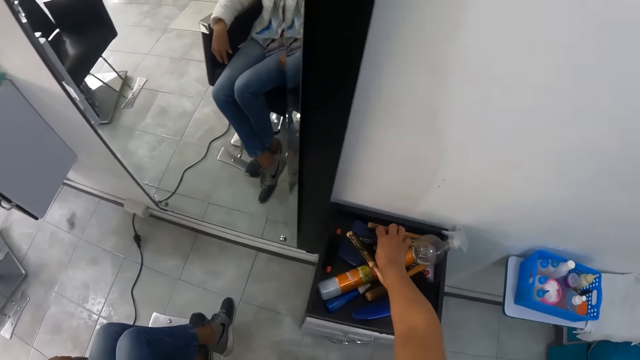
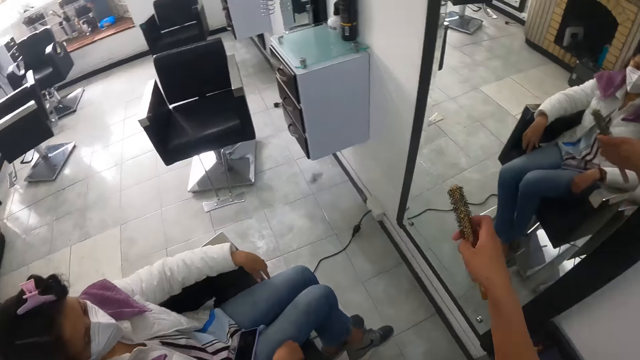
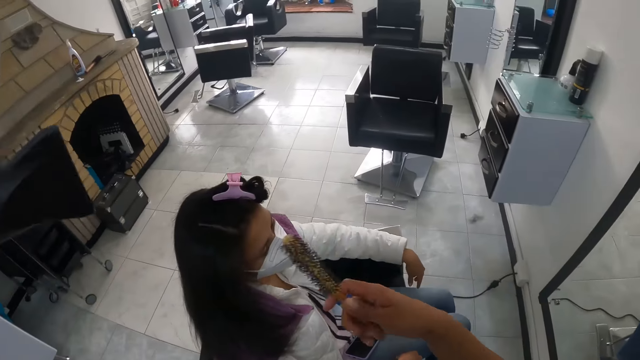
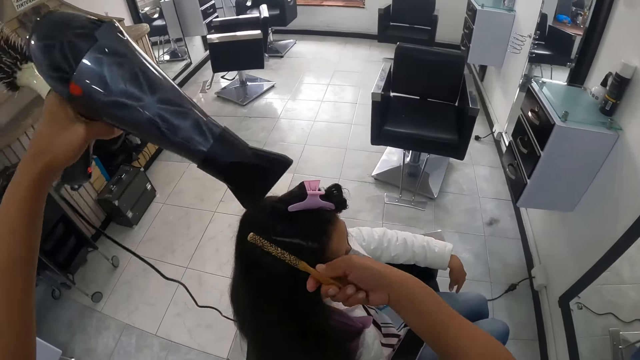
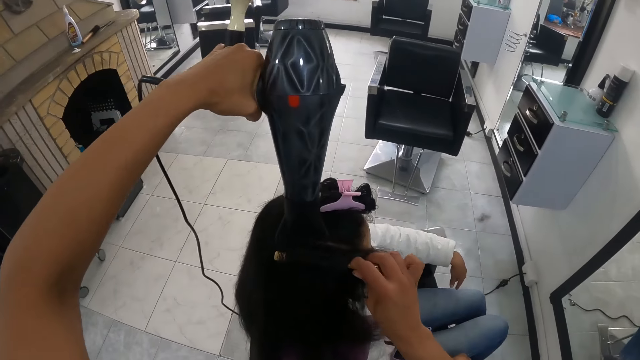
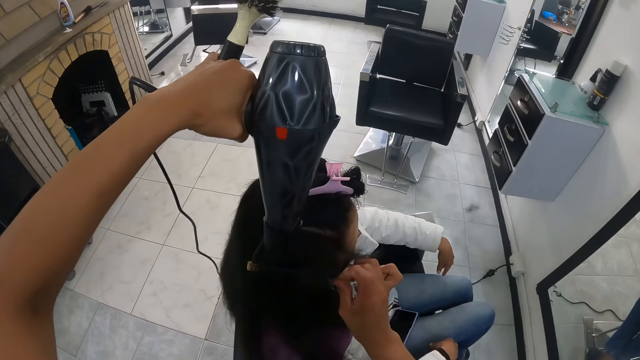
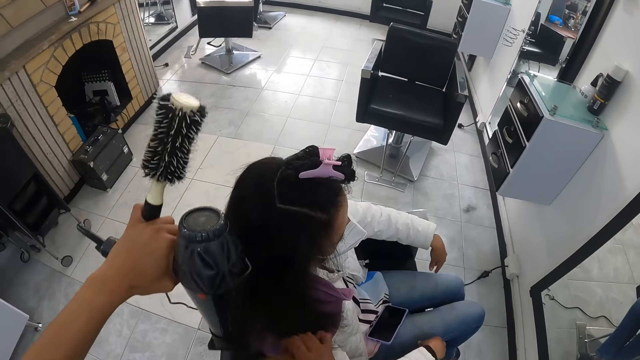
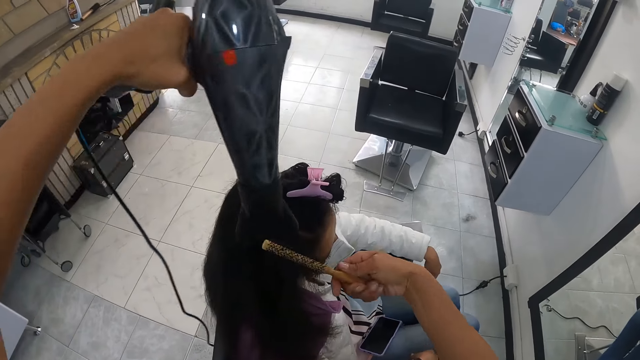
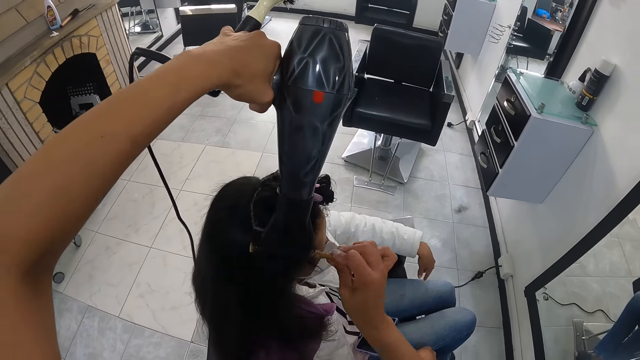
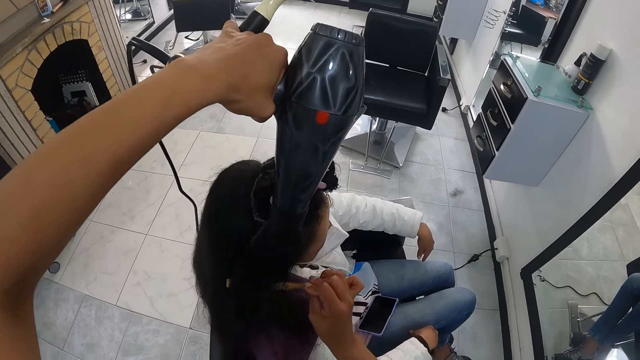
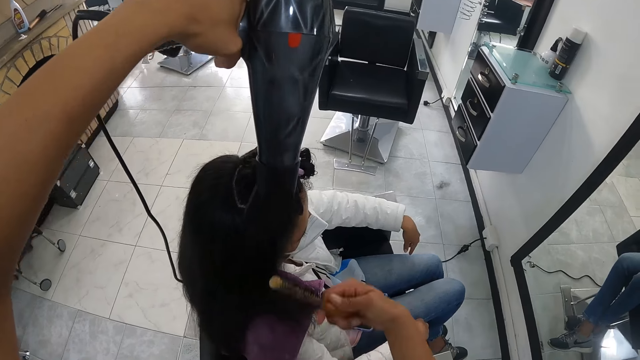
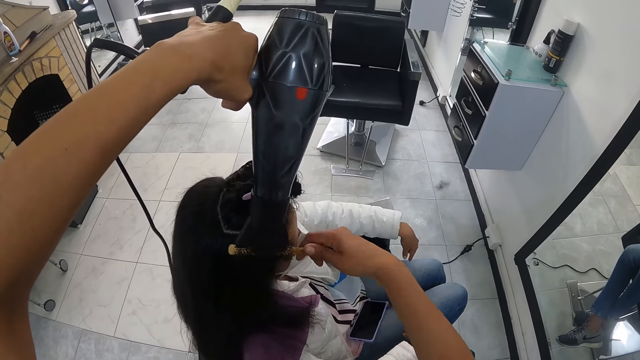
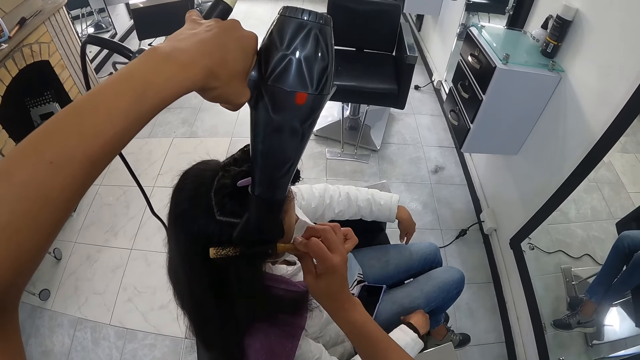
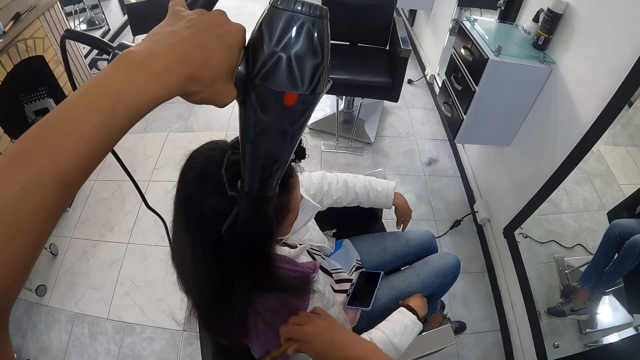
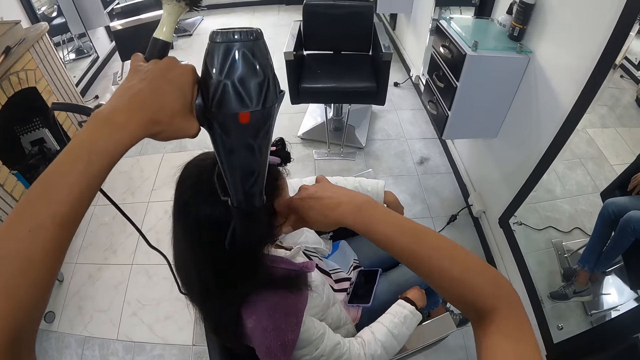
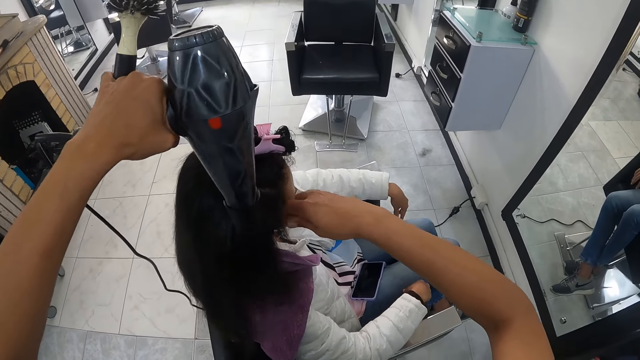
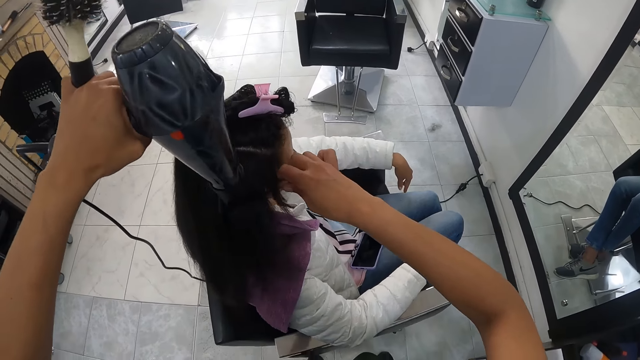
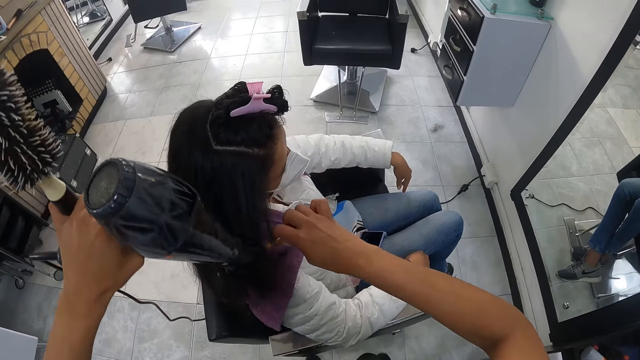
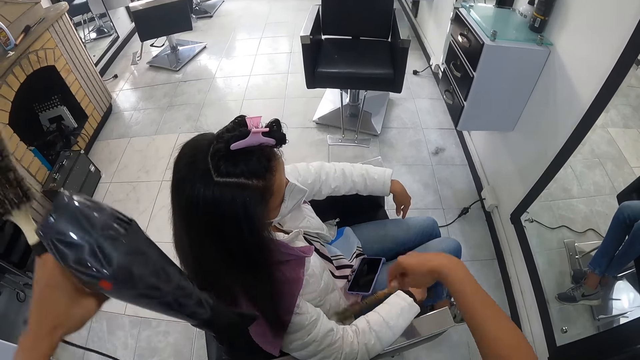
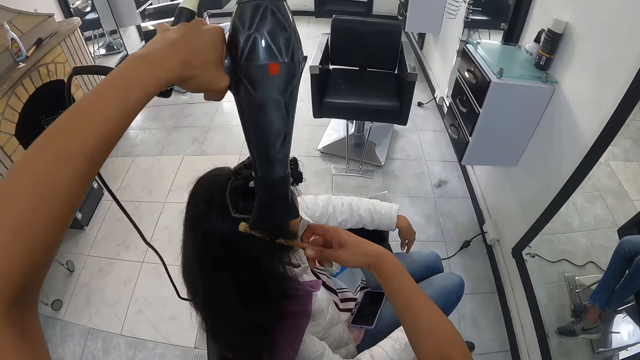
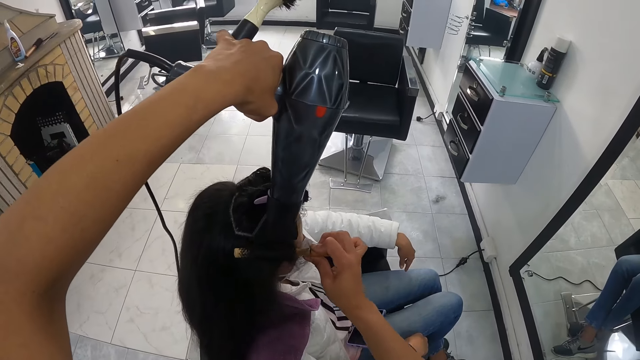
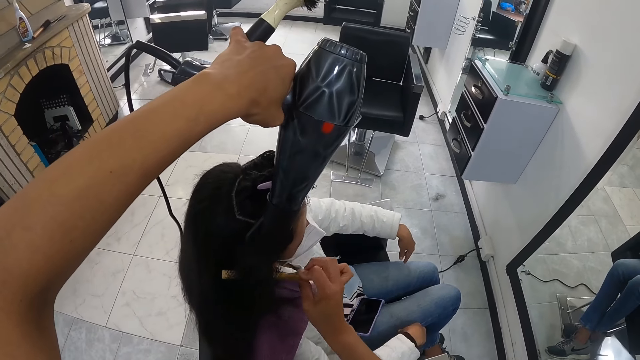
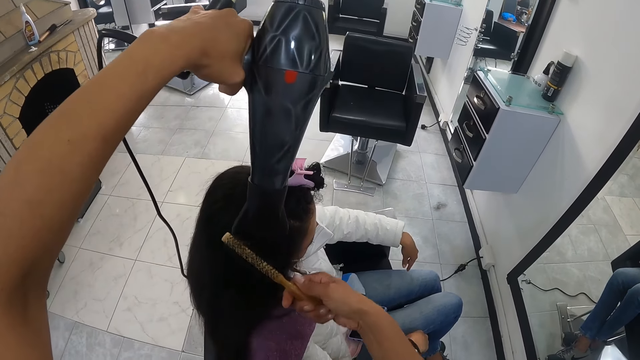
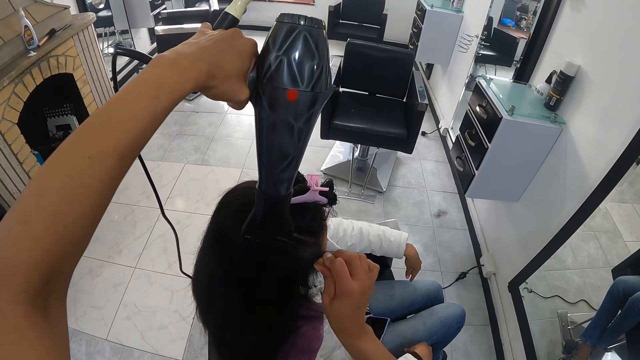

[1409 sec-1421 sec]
The camera wearer picks a brush from a cabinet with her right hand. She straightens hair. She combs the woman's hair with the brush in her right hand. She dries the woman's hair with the dryer in her left hand.

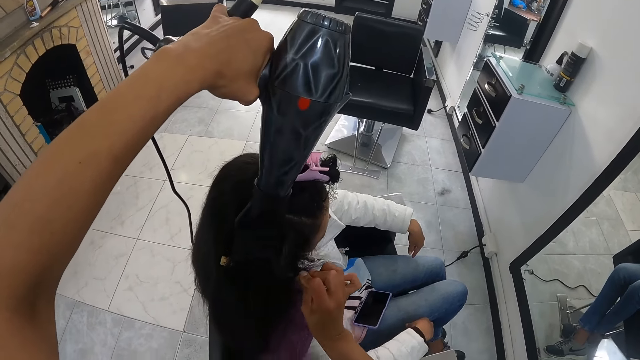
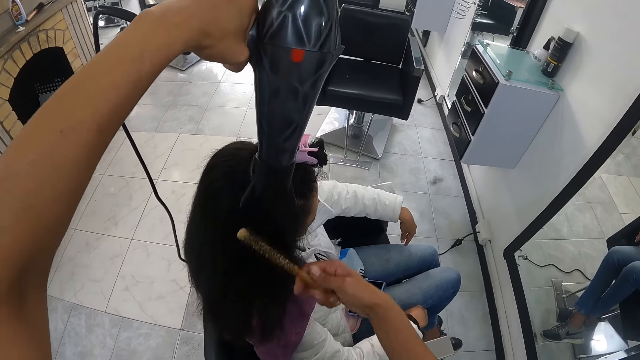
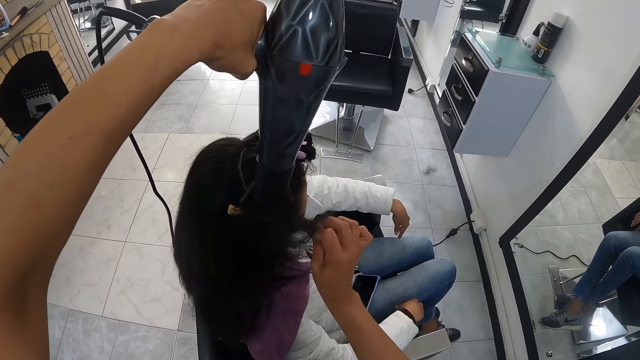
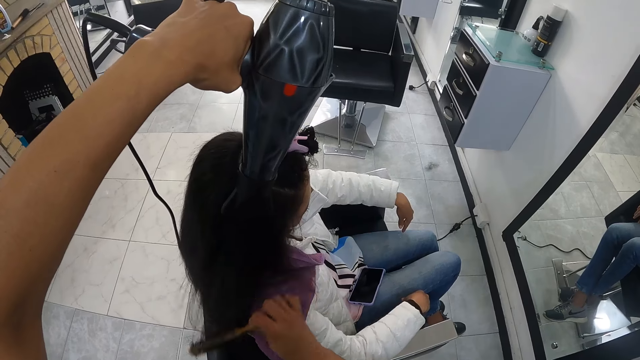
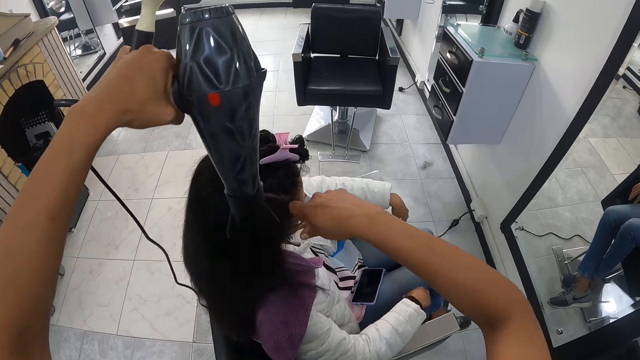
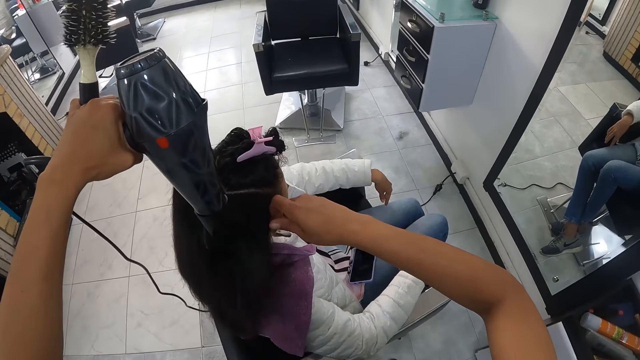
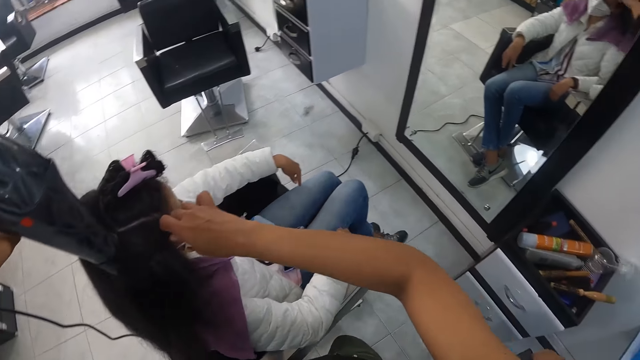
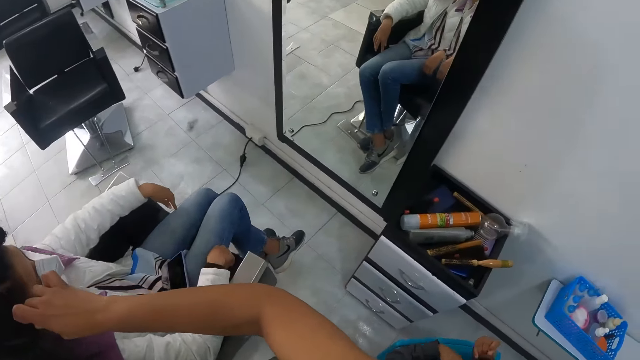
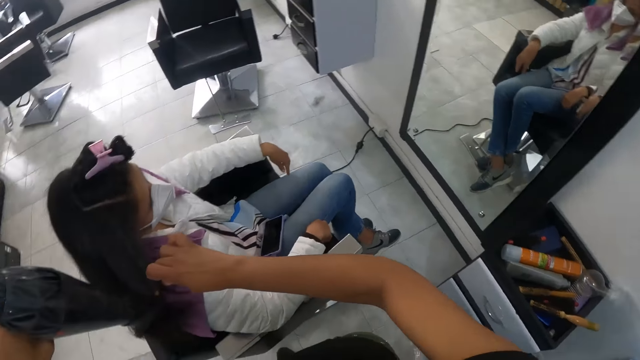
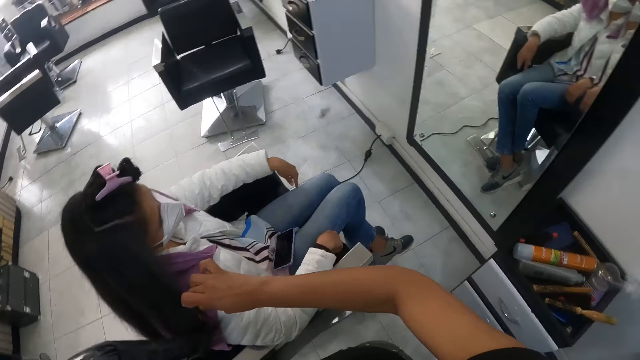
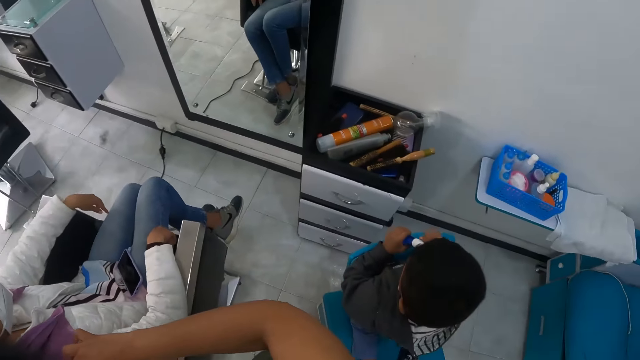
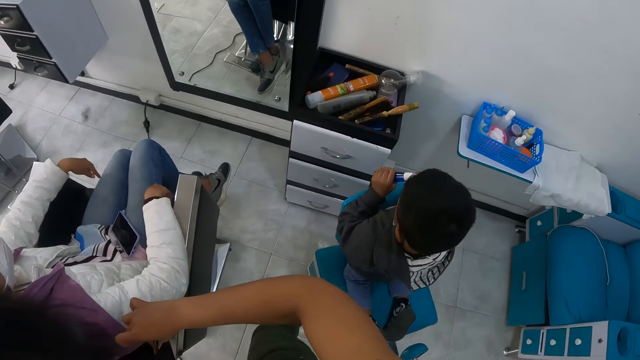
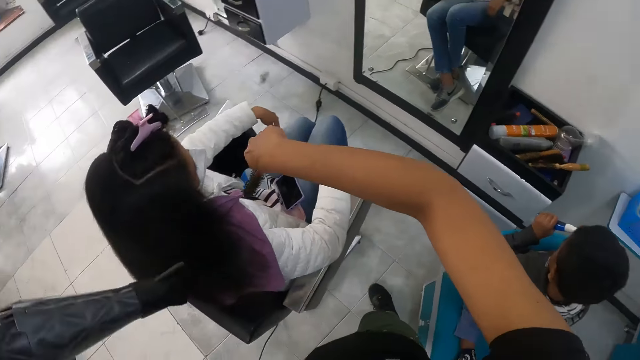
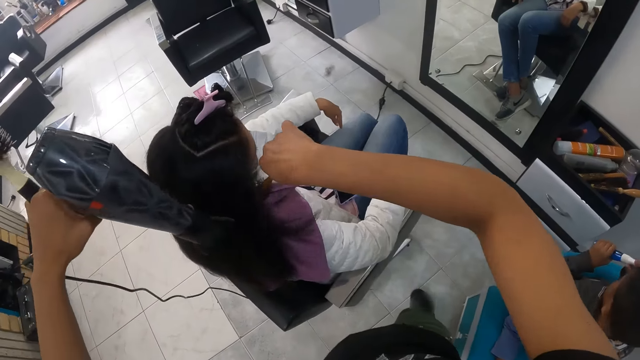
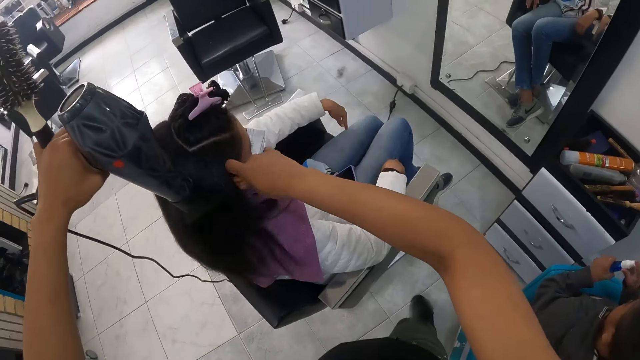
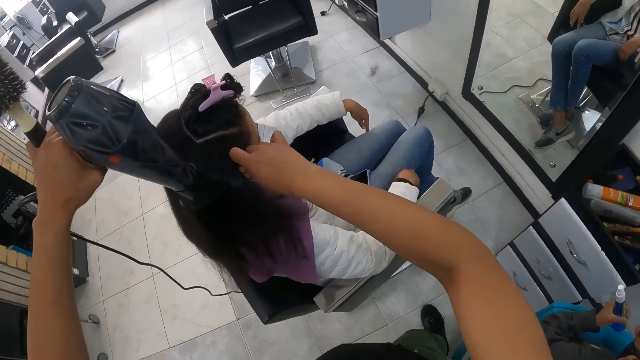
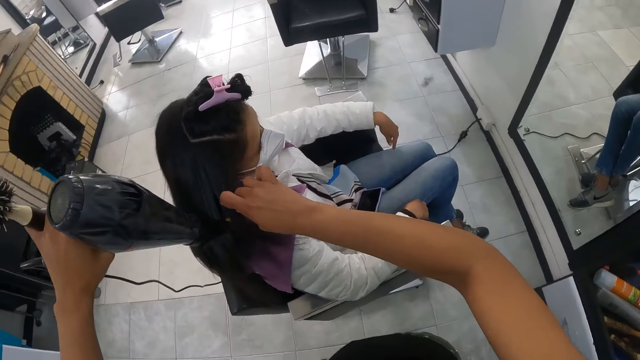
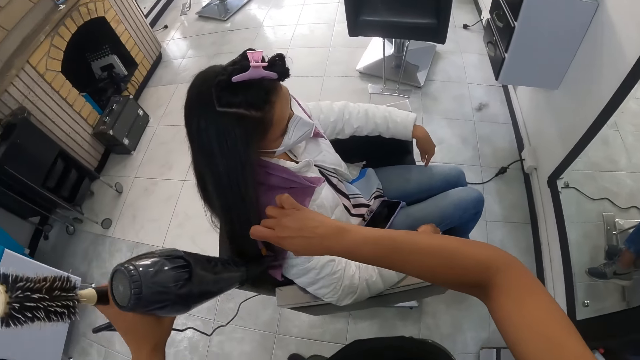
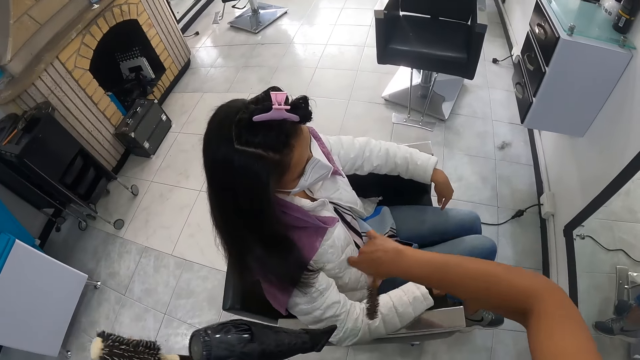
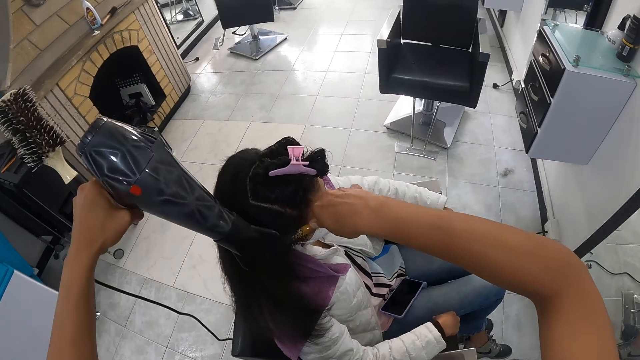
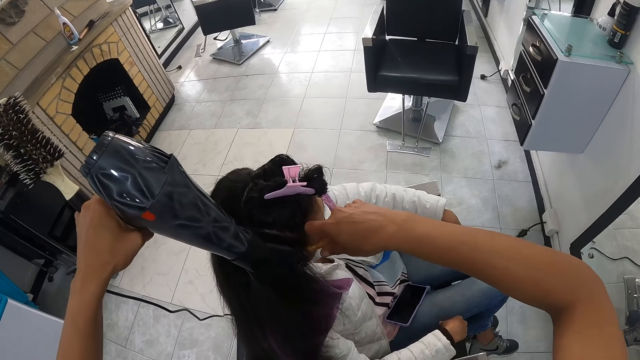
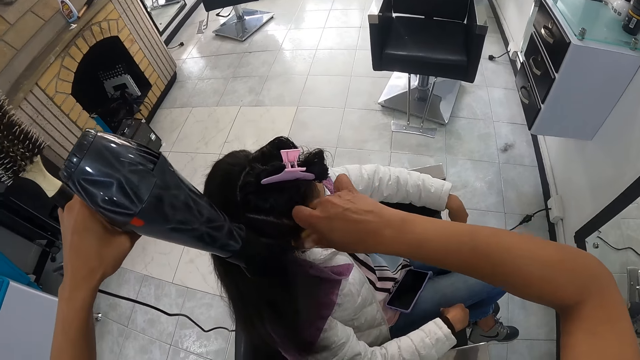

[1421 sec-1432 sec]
The camera wearer looks around the salon. They straighten hair.
